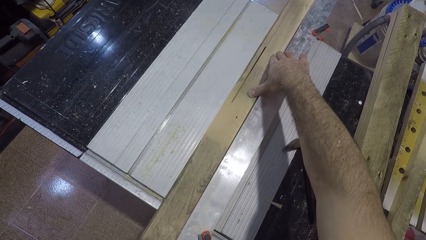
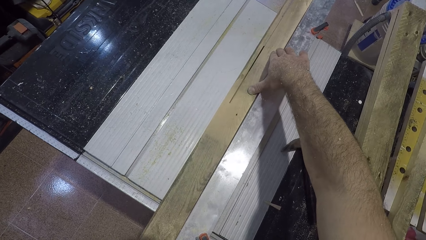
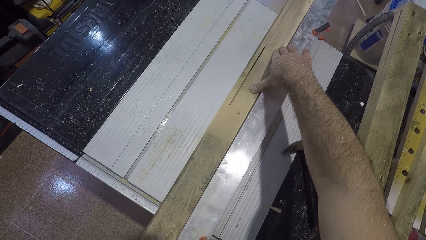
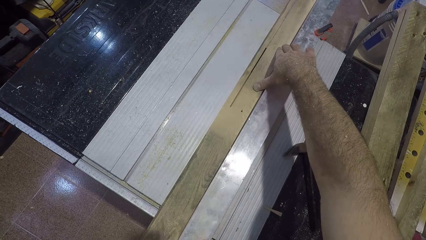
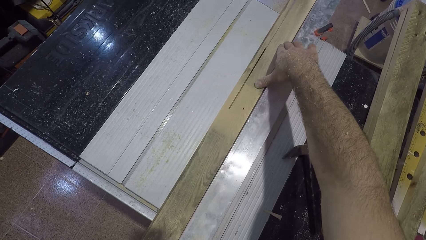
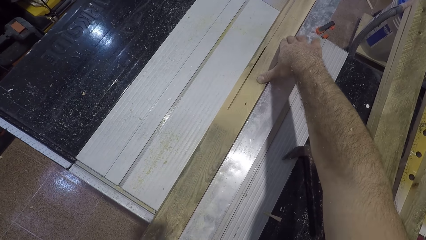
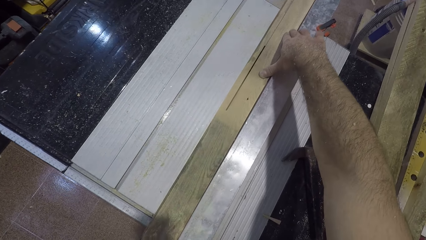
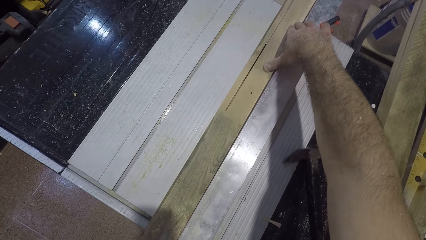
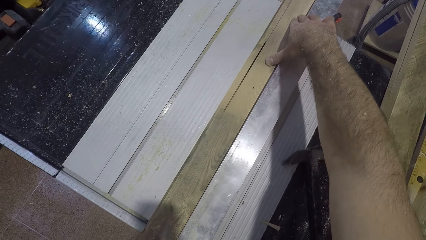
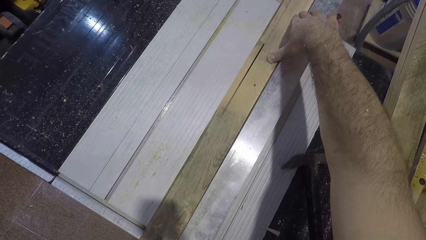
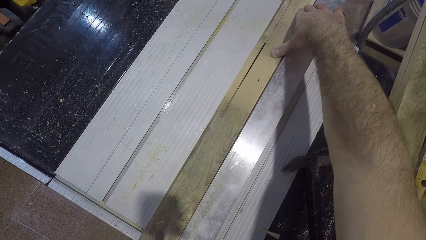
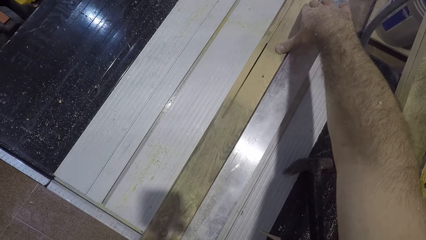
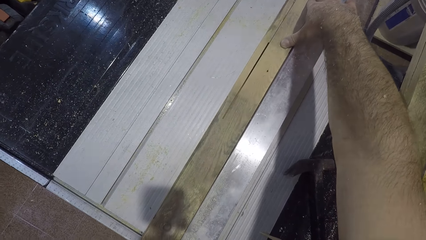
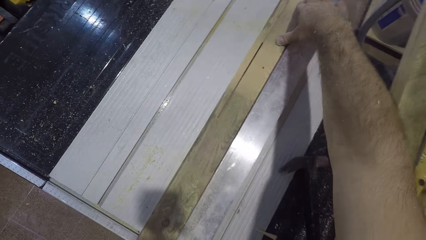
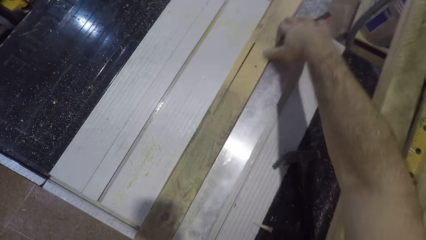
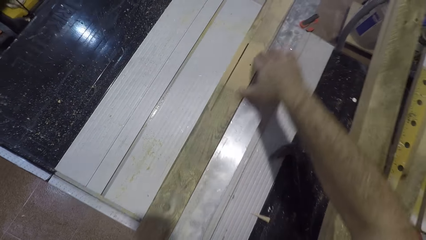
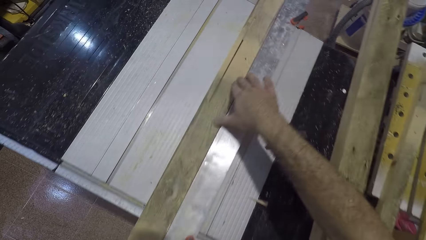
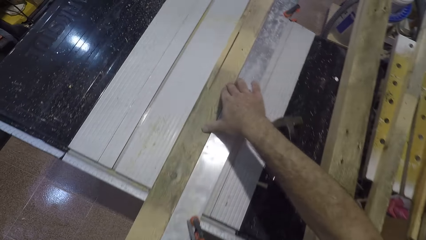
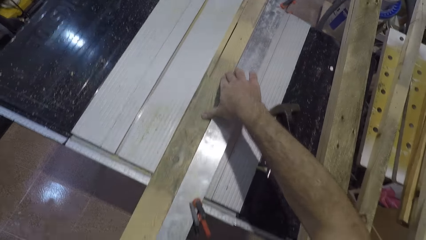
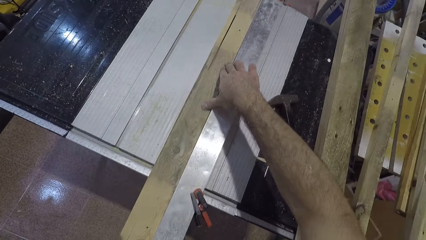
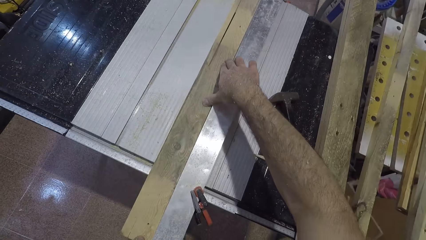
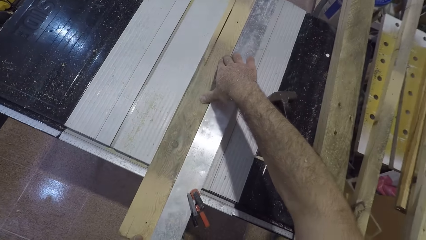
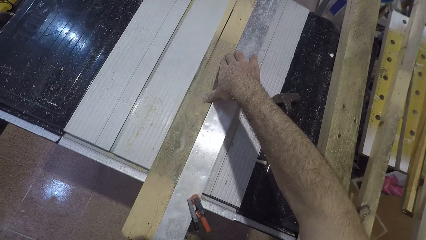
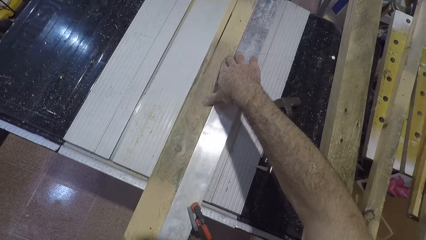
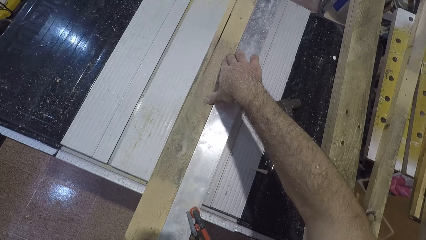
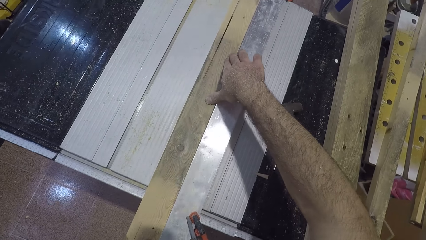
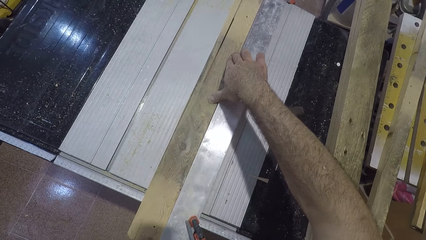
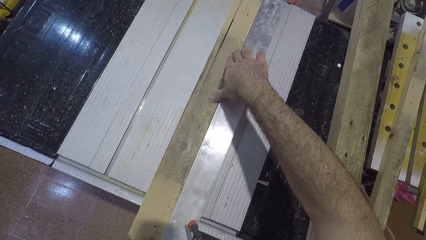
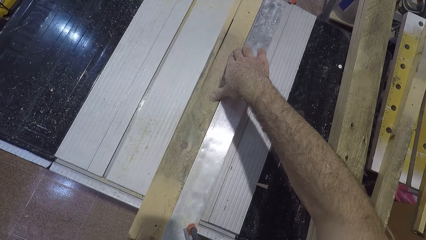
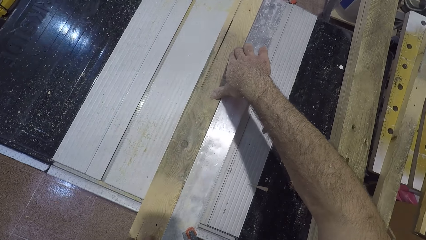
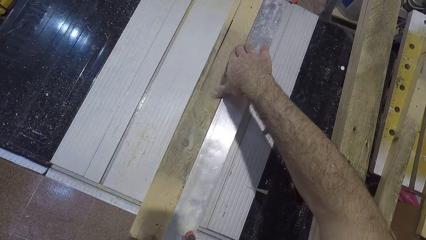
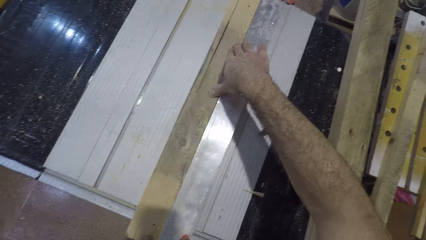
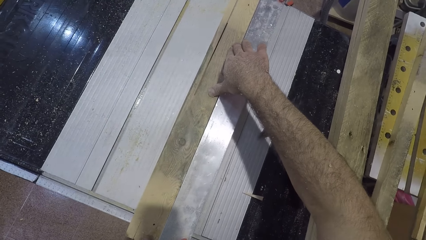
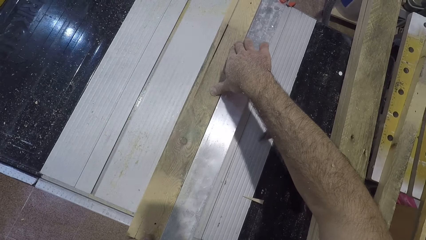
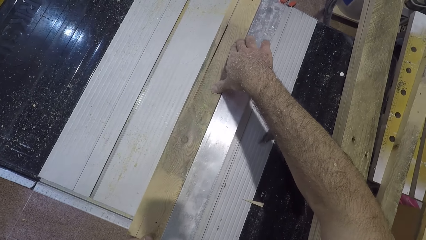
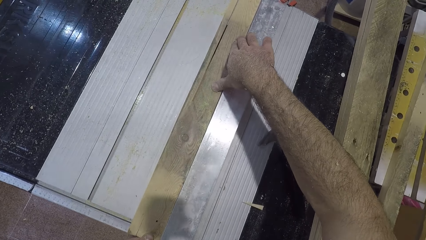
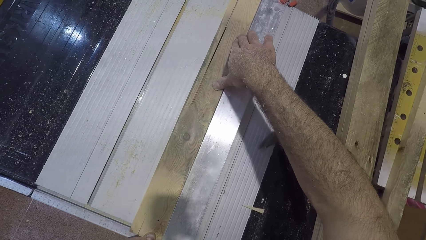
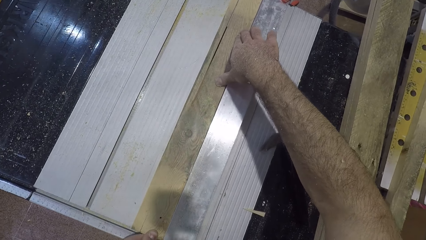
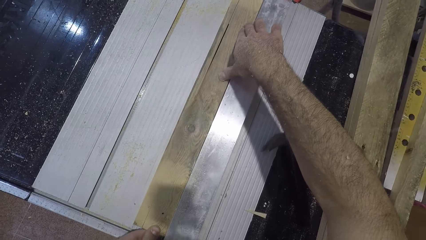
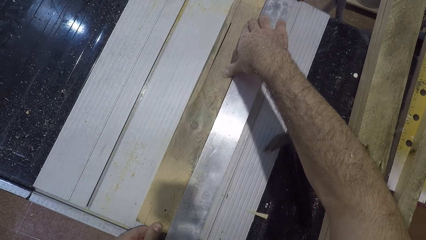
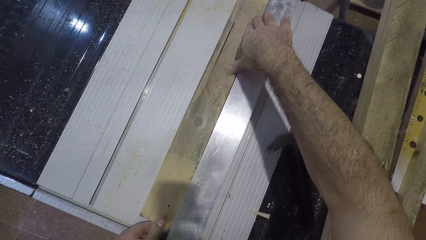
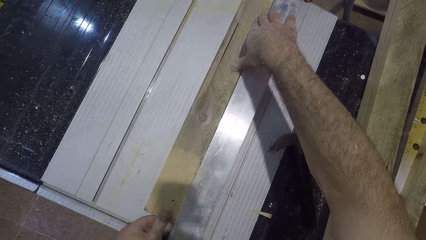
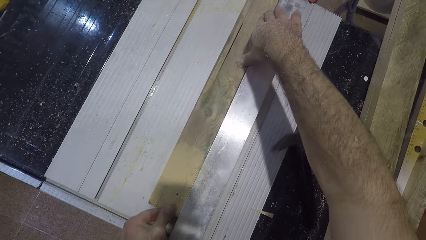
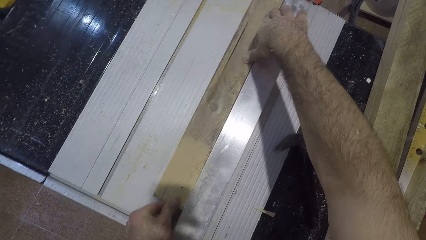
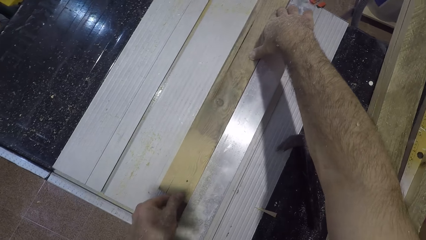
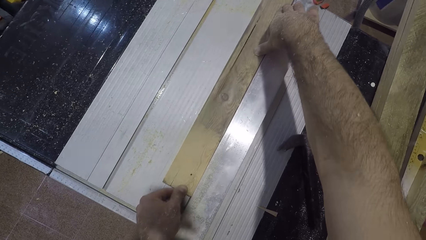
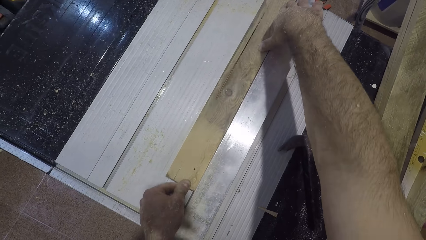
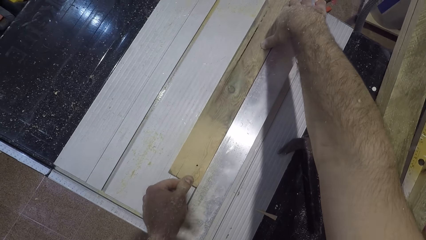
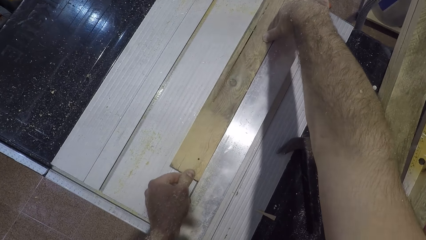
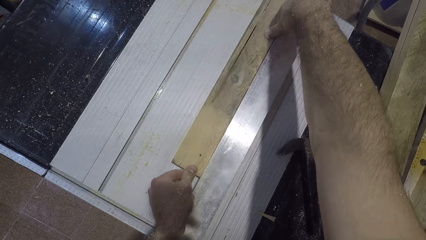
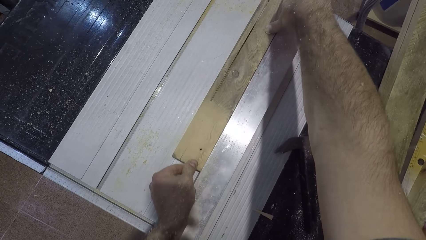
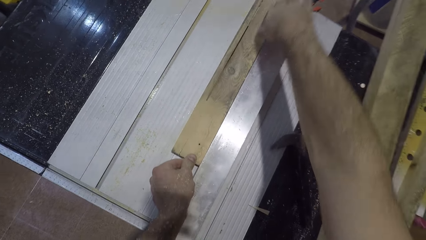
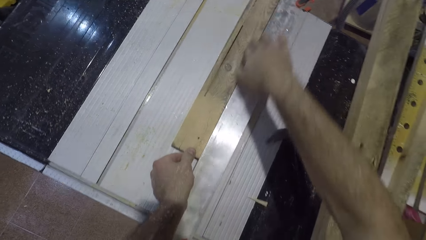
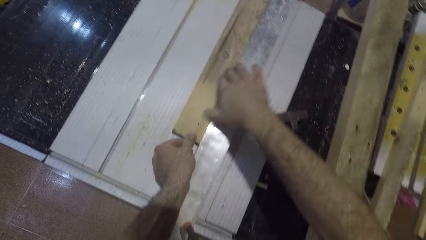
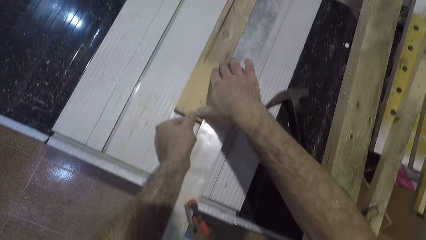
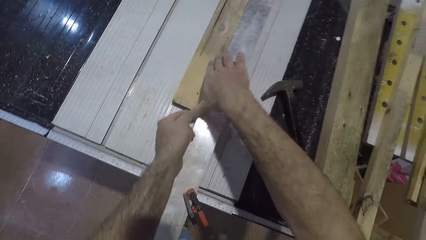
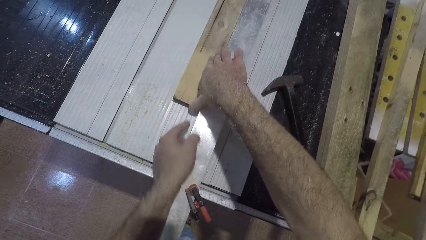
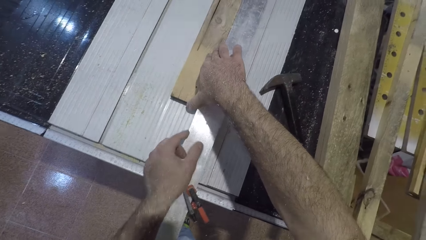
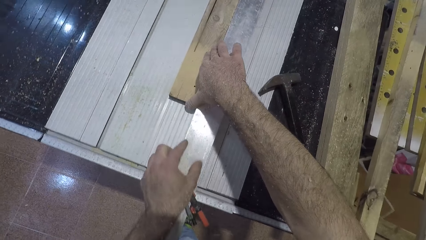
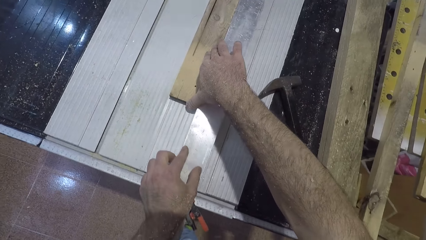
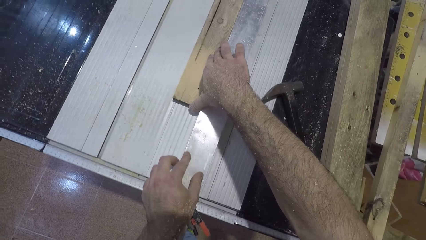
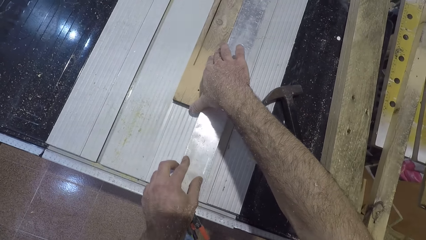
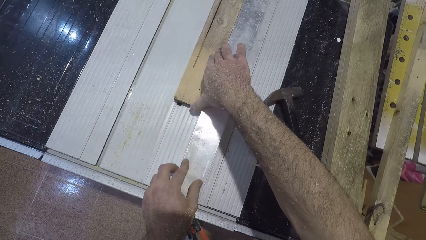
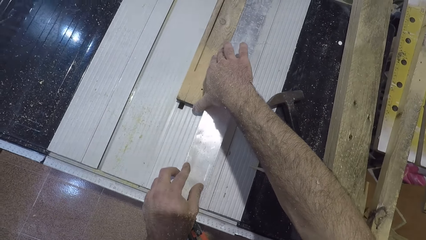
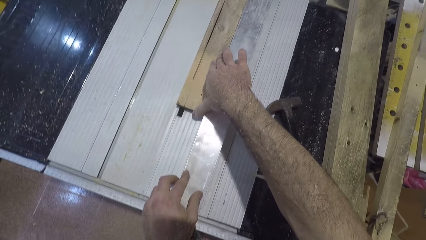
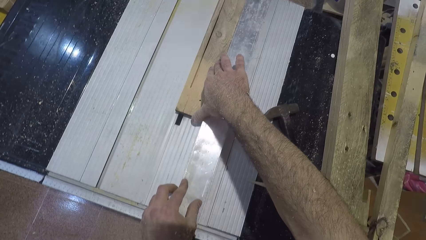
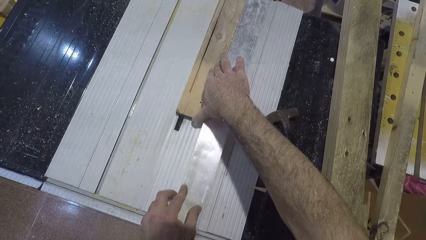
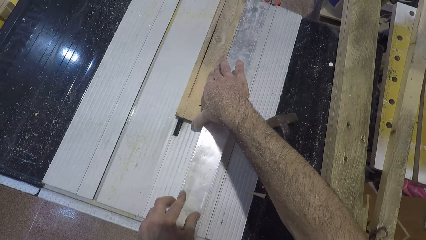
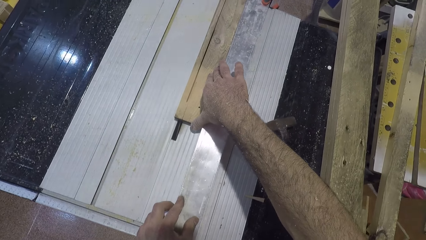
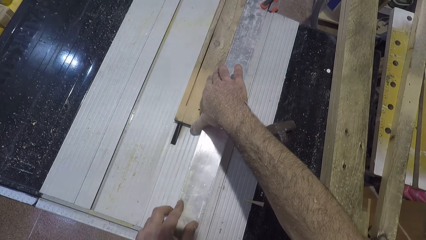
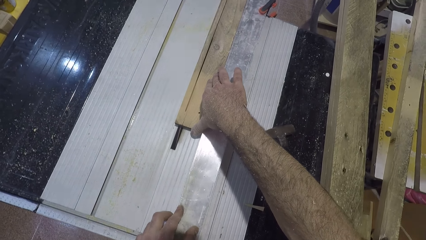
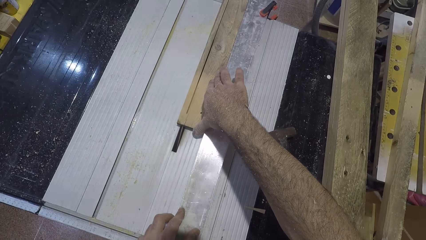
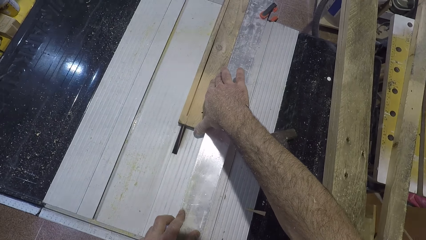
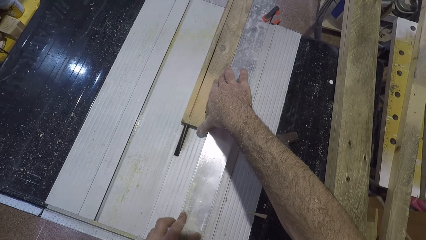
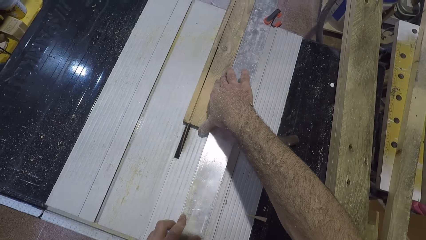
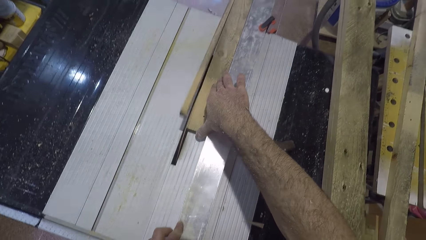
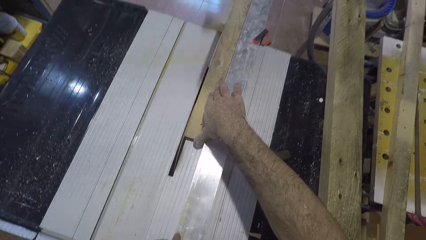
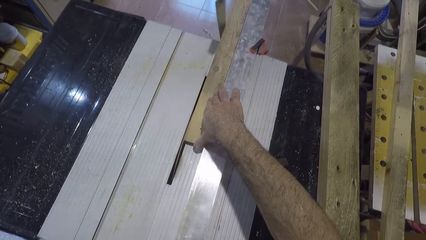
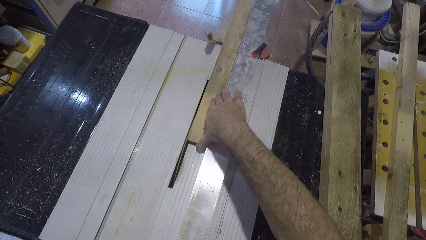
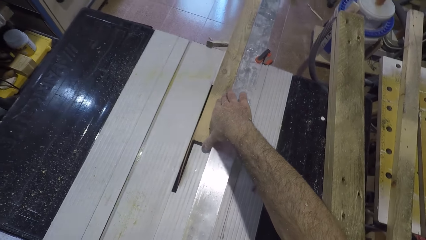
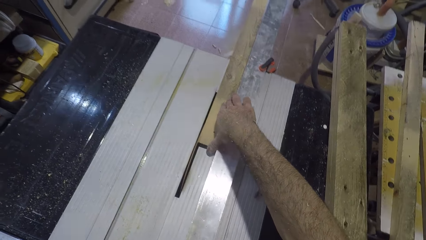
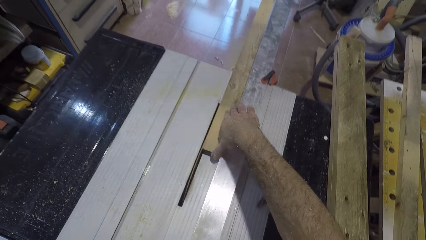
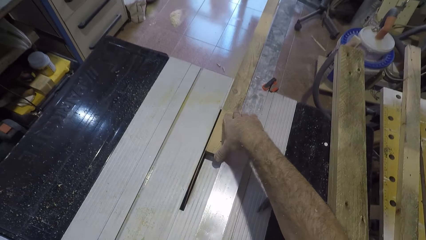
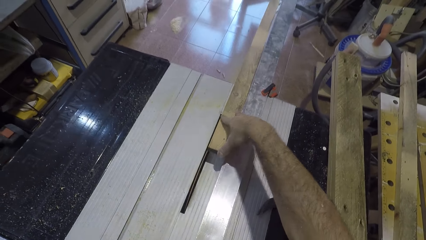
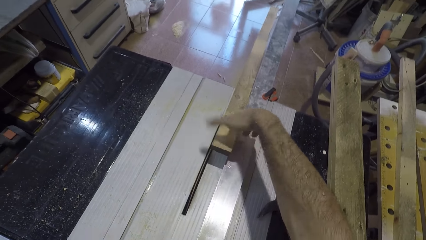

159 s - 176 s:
The camera wearer moves his hand backwards. He holds the wood with his hand. He cuts the wood with the blade. He moves his hand to the back, holds the wood with his hand and lets go of the wood. He cuts the wood with the blade. He places his hand on the table. He cuts the wood with the blade.
